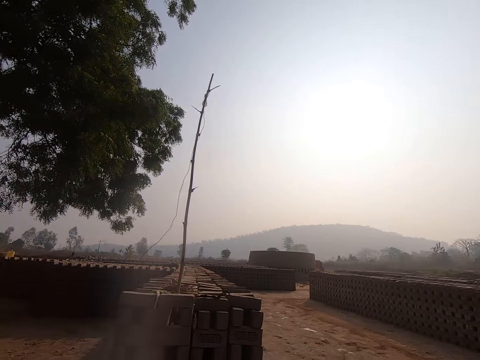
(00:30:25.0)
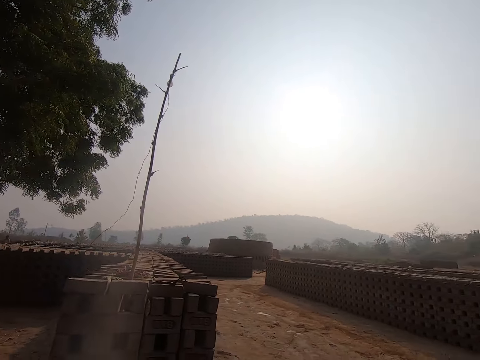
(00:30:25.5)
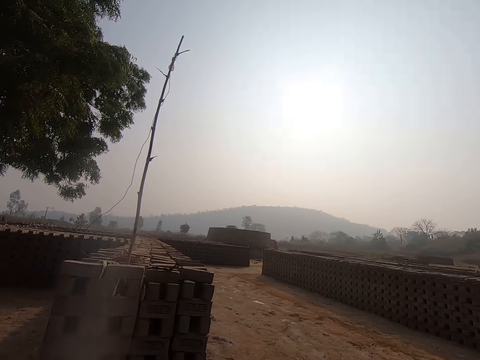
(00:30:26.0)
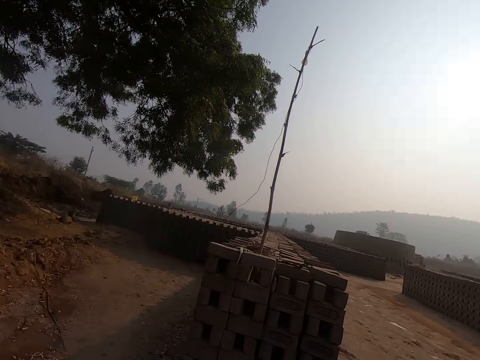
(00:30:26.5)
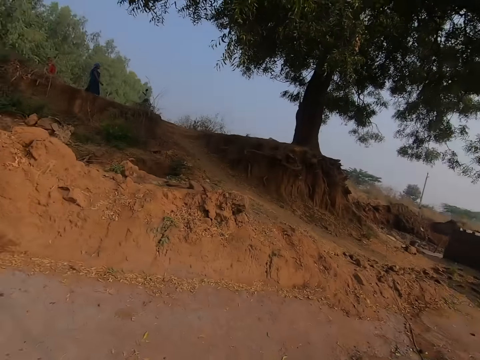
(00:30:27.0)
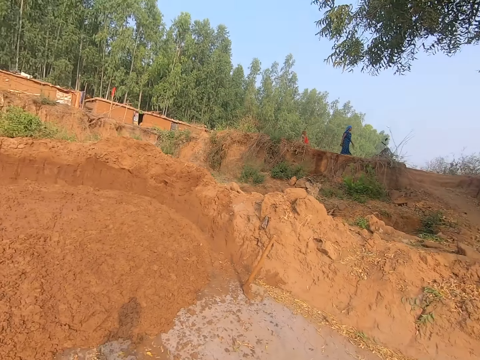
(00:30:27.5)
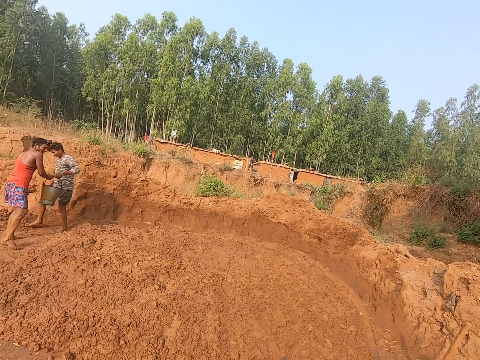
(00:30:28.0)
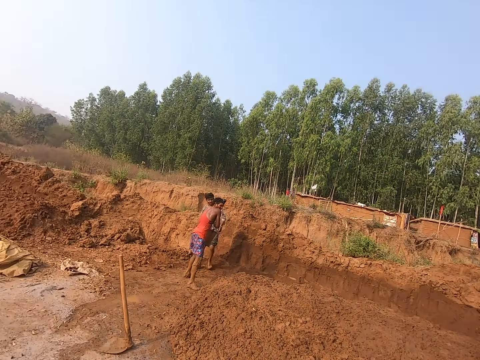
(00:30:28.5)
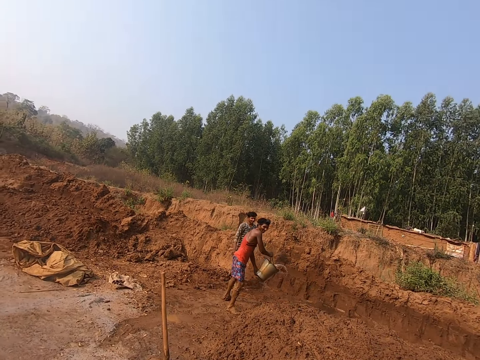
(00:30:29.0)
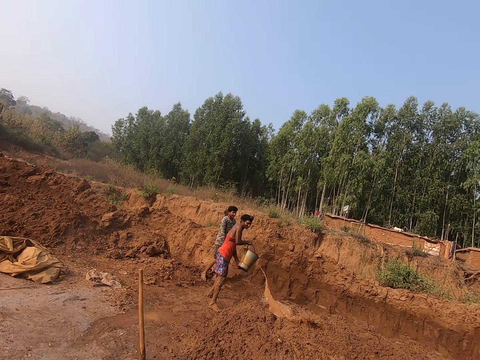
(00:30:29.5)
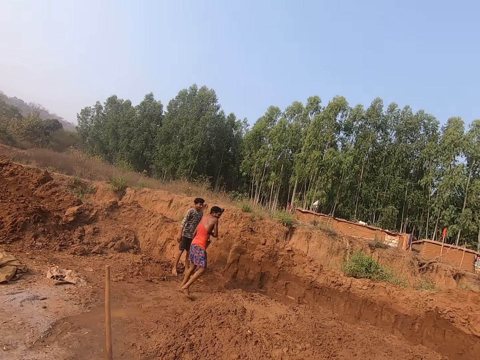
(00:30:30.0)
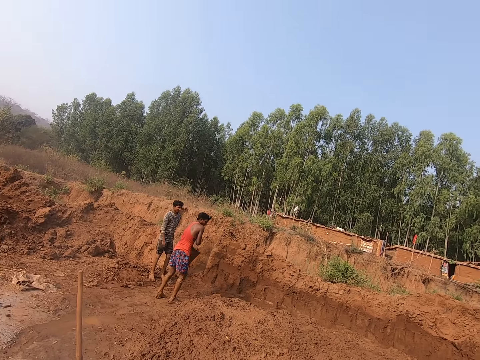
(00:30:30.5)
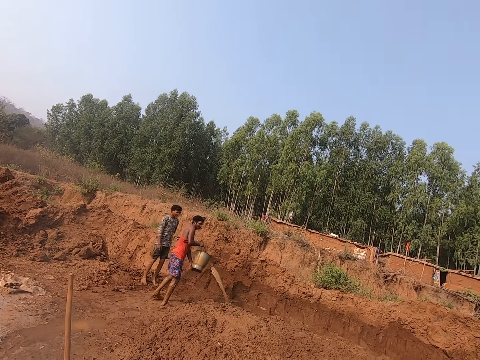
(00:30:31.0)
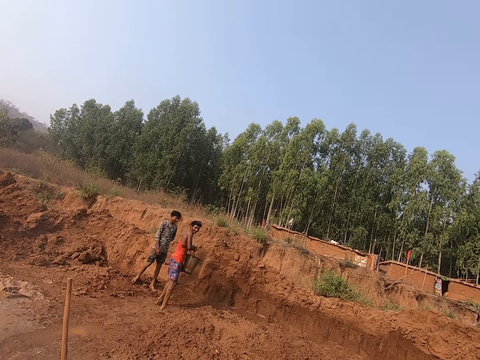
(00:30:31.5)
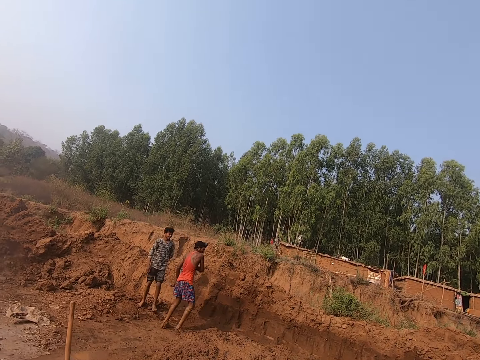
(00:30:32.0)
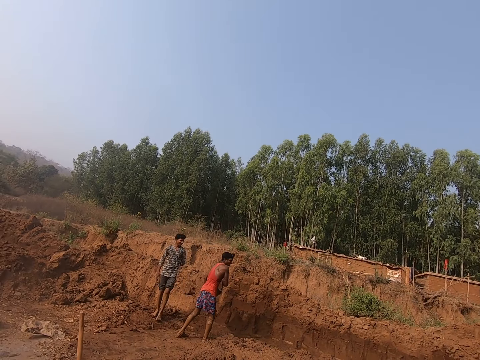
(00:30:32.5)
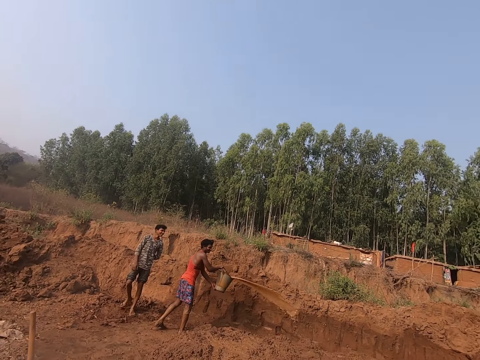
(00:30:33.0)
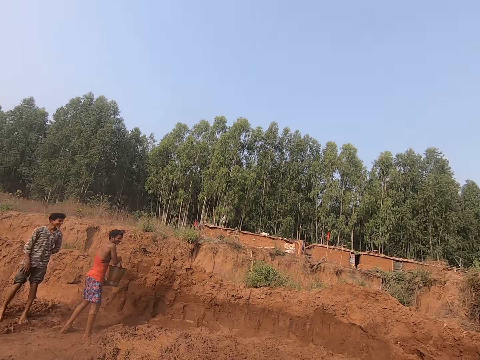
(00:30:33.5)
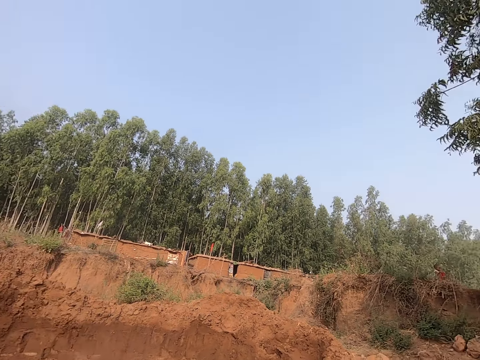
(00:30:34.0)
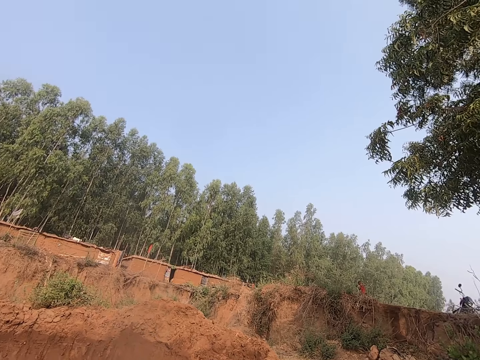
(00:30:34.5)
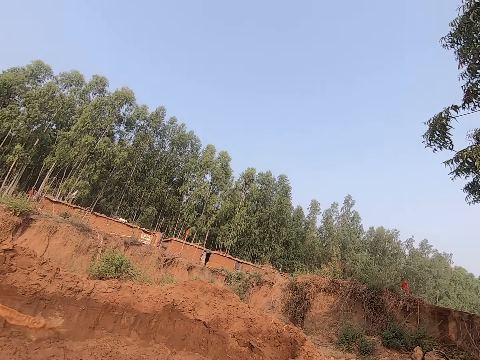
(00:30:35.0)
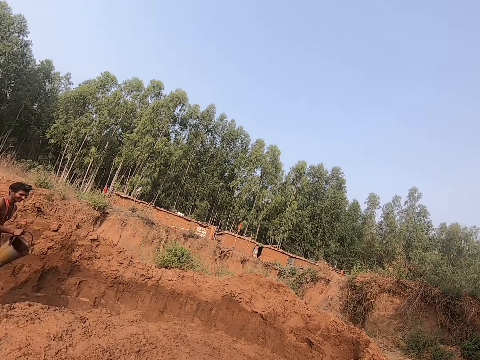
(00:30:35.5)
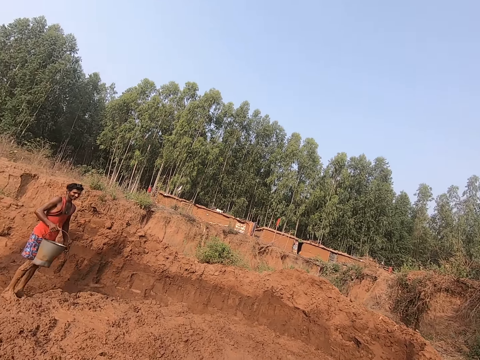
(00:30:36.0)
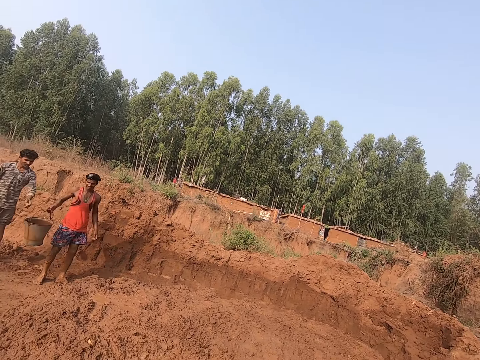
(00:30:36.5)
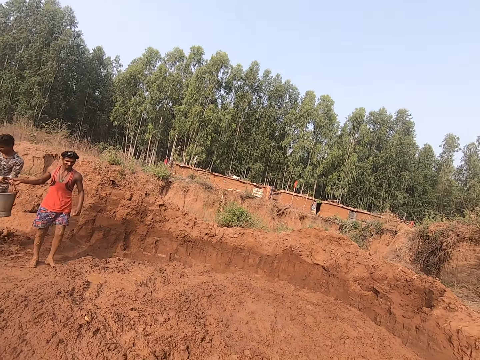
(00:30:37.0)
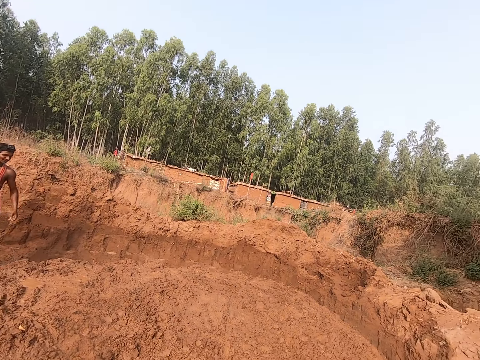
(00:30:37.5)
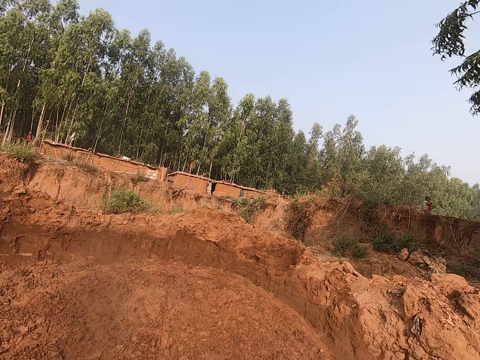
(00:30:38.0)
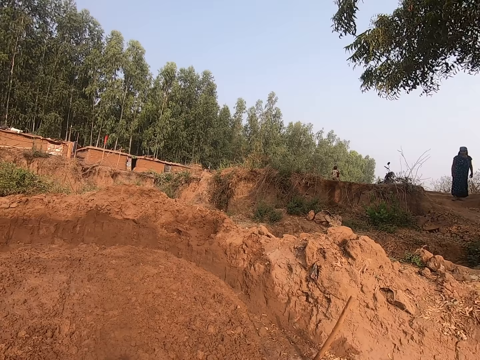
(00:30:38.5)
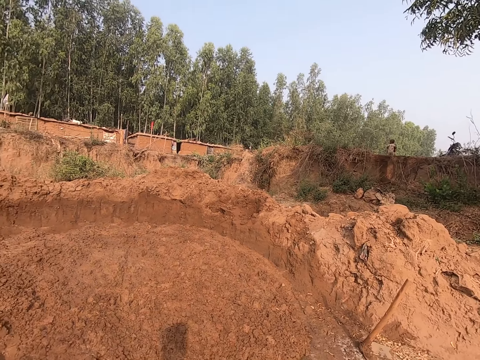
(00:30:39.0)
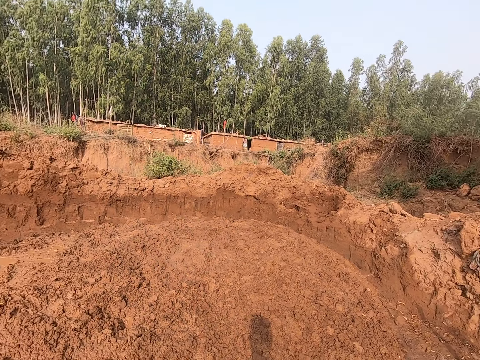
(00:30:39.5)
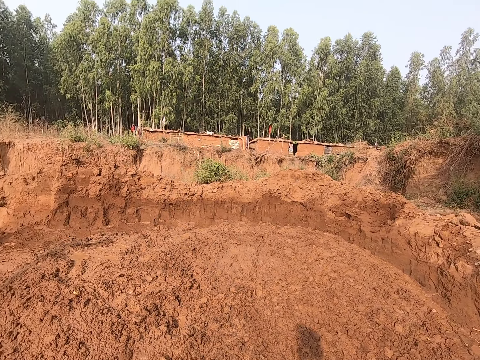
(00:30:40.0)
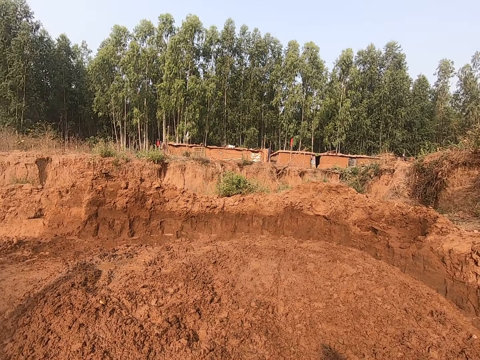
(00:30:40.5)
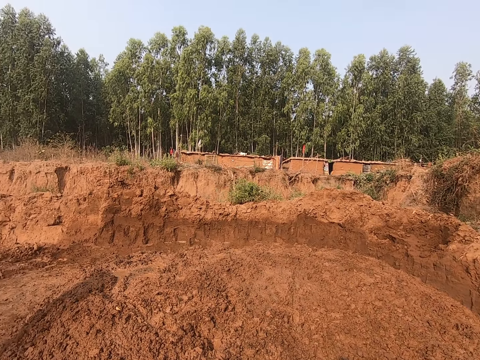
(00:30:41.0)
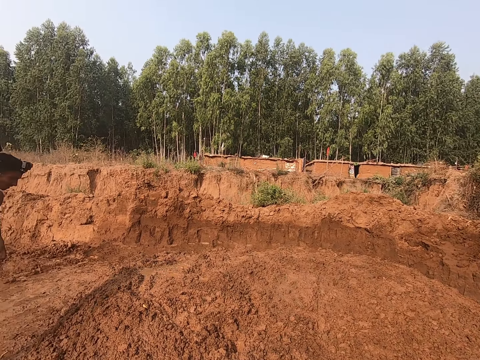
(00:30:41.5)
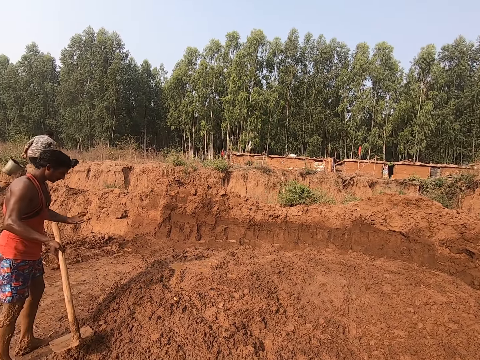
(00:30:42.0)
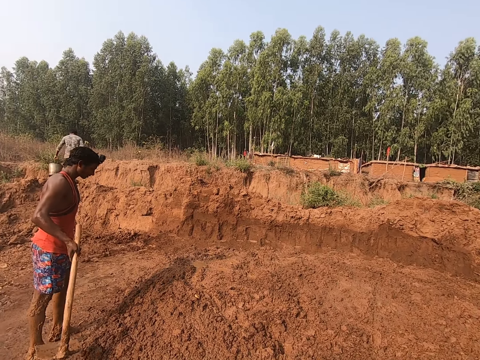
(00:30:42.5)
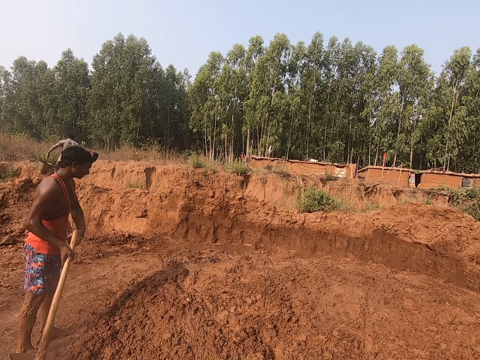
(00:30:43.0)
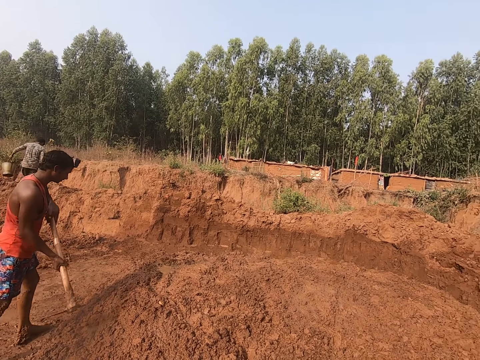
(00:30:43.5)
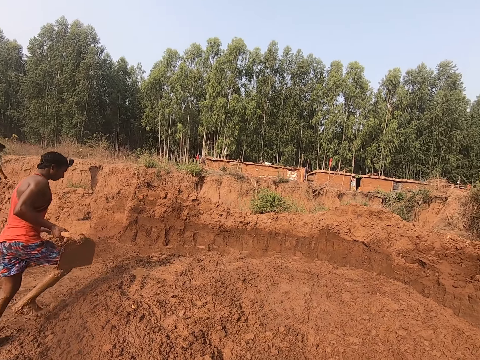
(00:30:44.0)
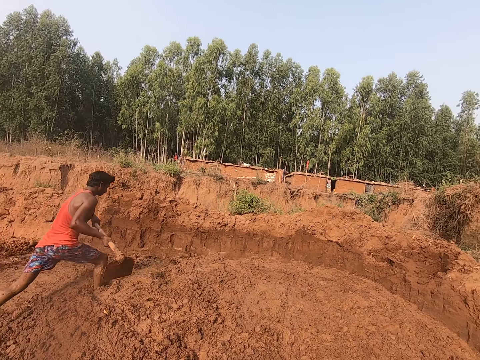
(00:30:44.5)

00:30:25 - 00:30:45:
A man takes the bucket of water from another man with his hands. The first man pours water to the ground from the bucket of water in his hands. The camera wearer looks around. The first man removes his left hand from the bucket of water. The first man passes the bucket to the other man's left hand with his right hand. The other man collects the bucket from the first man's right hand with his left hand. The first man swings his left hand in the air, cleans his left hand on his clothes and holds the hoe with his hands. The first man walks in the muddy soil.

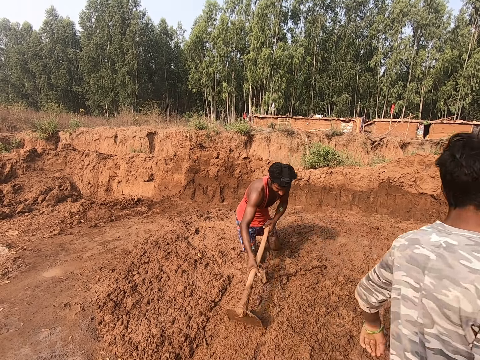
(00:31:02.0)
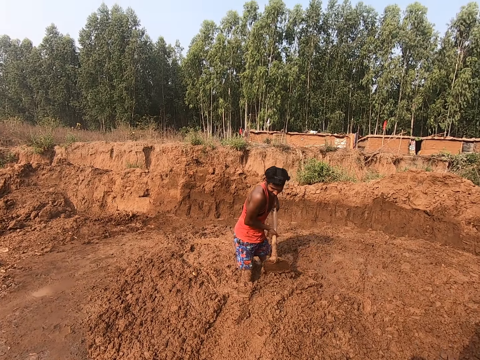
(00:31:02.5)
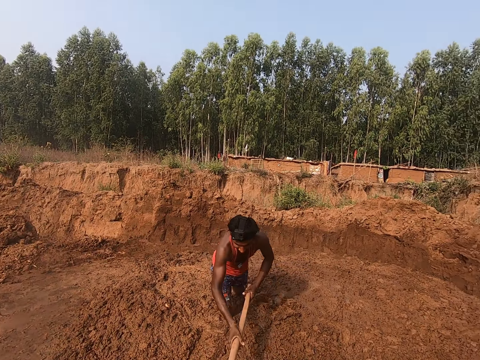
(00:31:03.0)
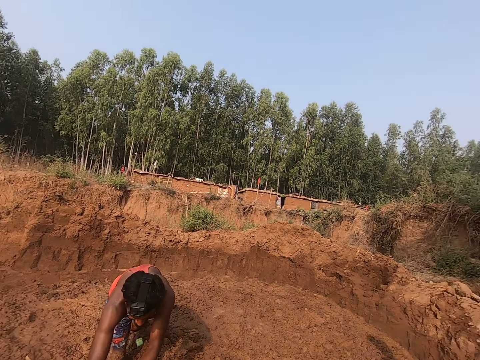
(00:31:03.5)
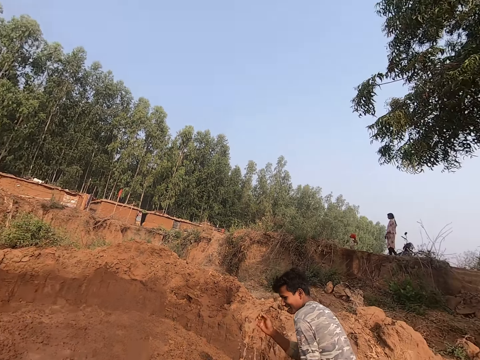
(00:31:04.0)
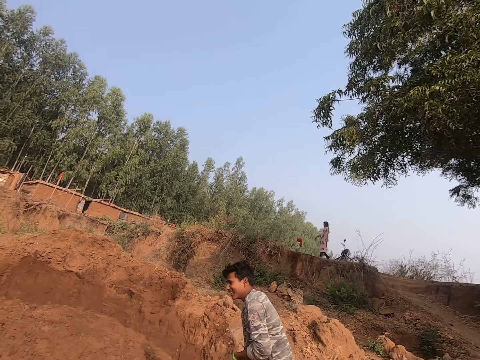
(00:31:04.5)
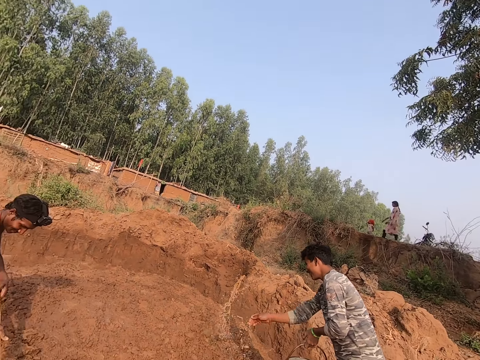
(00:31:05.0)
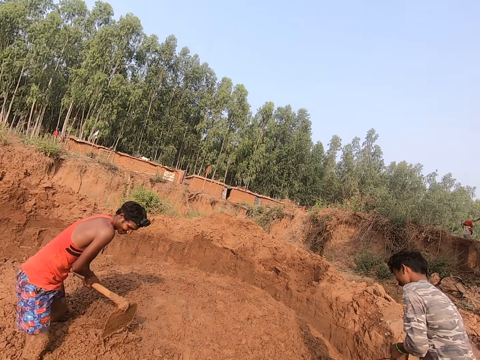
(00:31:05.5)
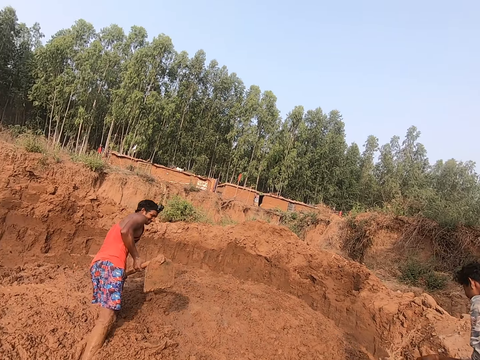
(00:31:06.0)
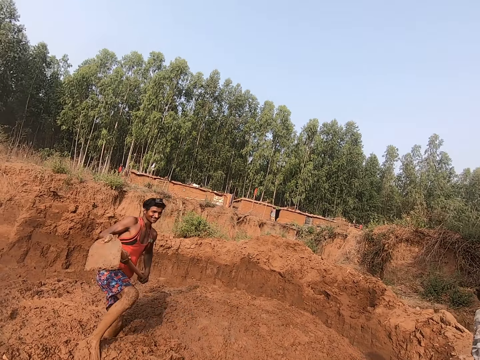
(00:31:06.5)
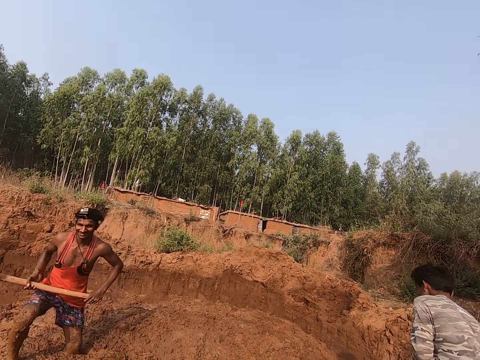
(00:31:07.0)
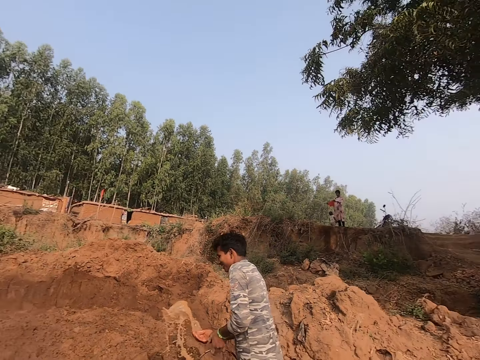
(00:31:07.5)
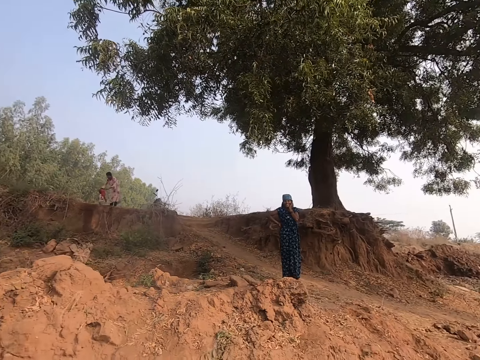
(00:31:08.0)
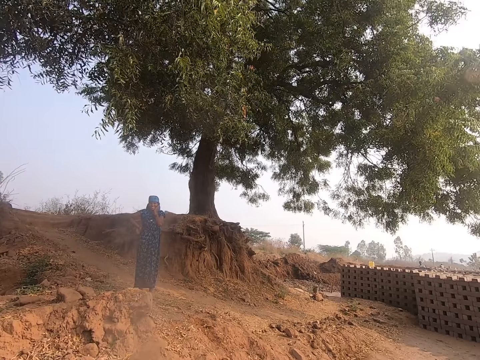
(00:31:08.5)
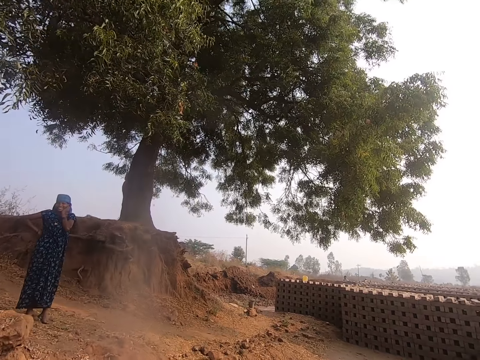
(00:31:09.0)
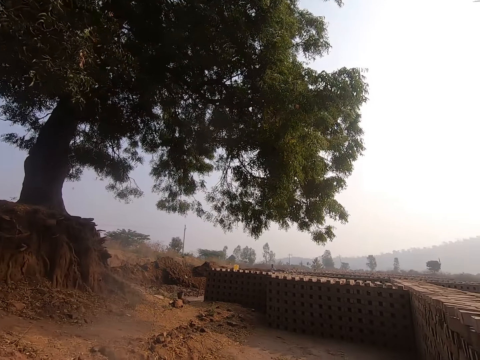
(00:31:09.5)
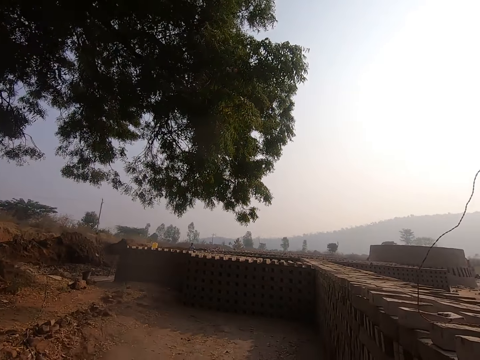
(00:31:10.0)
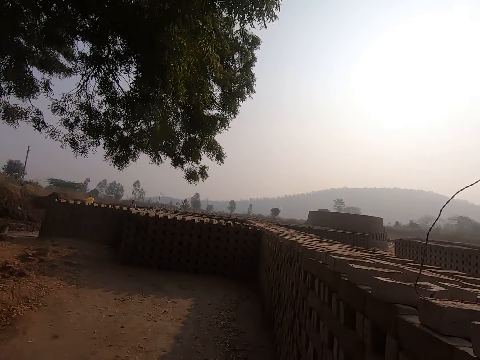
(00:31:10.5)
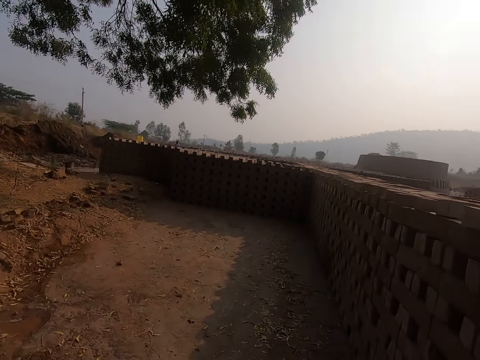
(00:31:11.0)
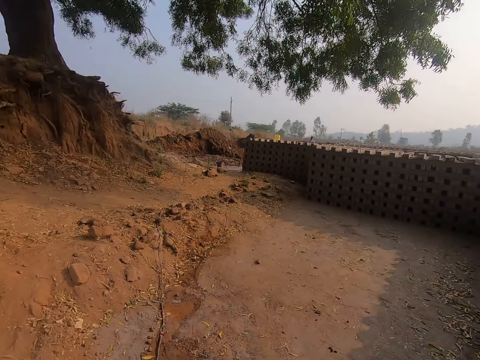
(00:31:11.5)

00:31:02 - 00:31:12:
A man splashes water on the ground with his right hand from the bucket of water in his left hand. The camera wearer looks around.
